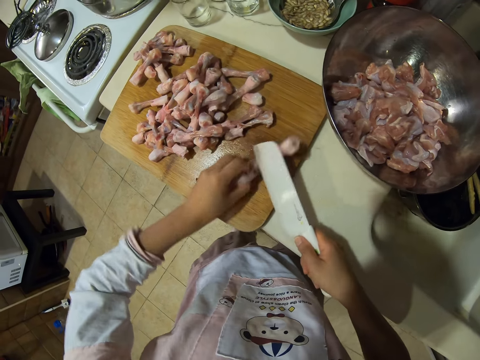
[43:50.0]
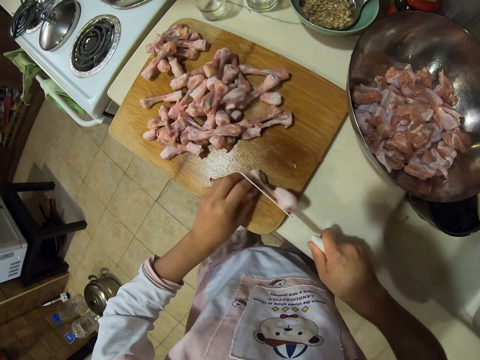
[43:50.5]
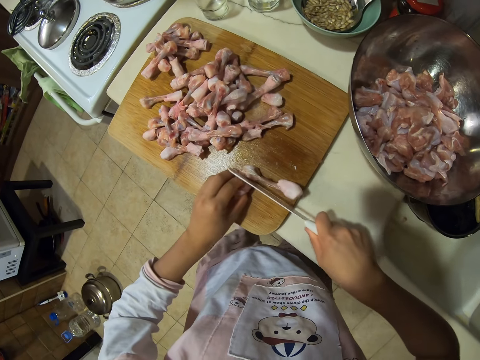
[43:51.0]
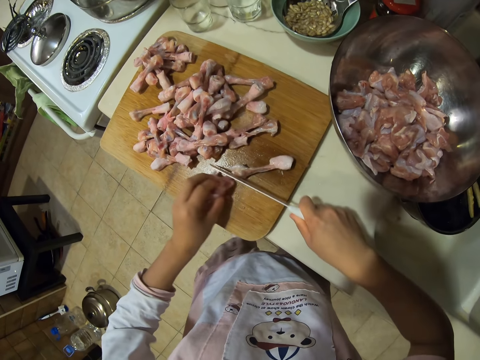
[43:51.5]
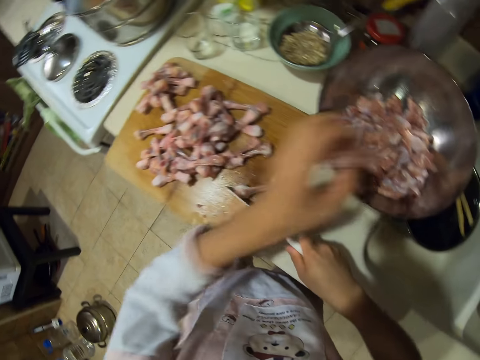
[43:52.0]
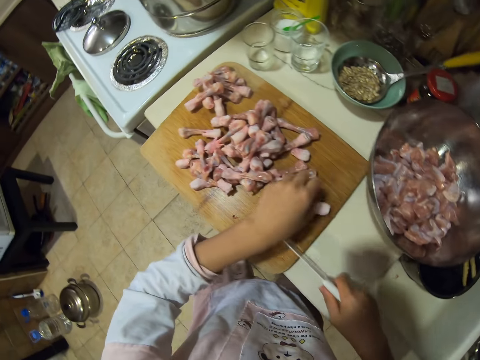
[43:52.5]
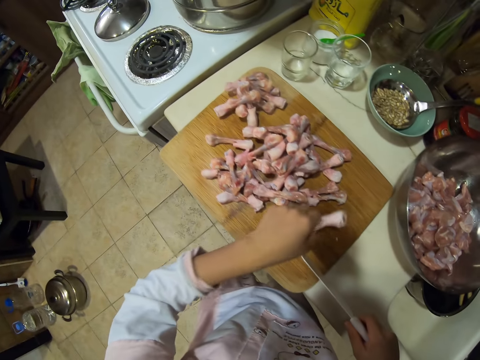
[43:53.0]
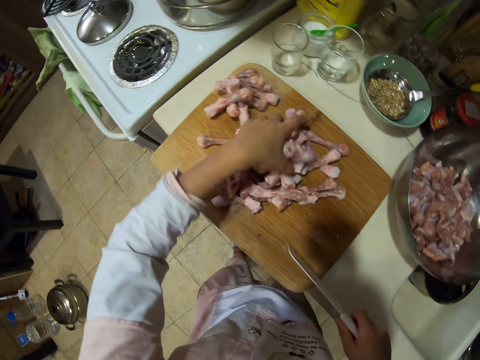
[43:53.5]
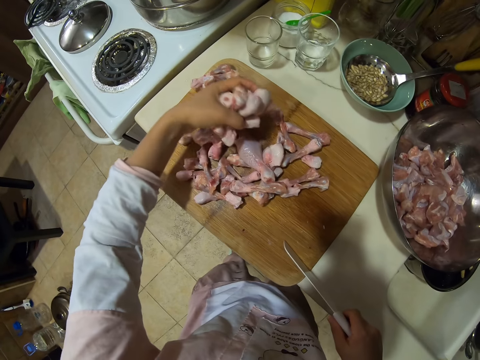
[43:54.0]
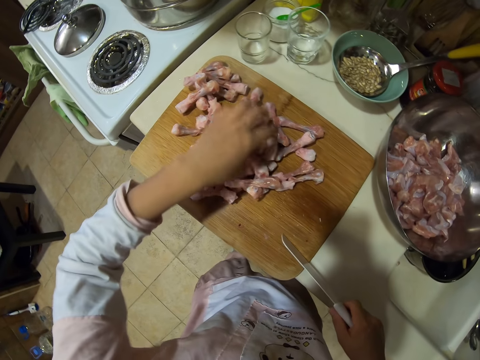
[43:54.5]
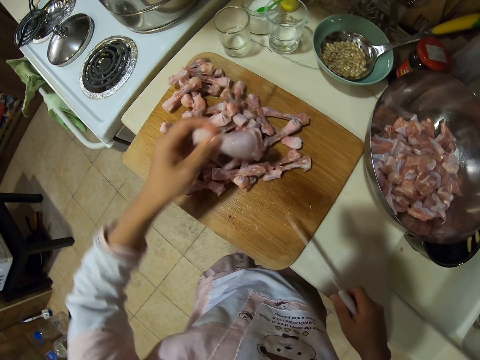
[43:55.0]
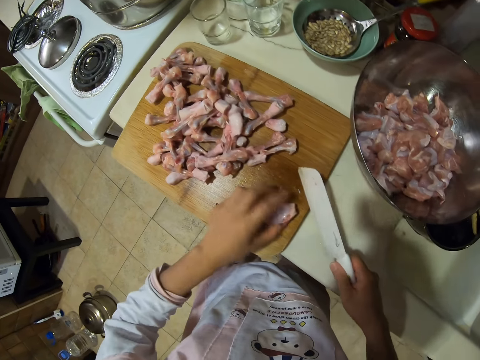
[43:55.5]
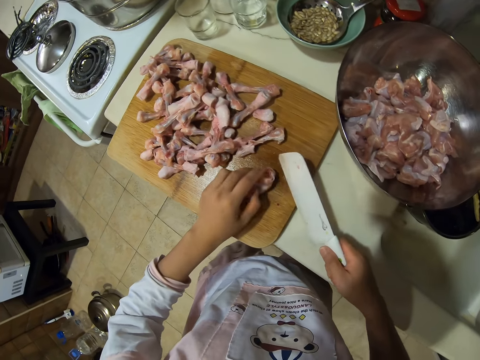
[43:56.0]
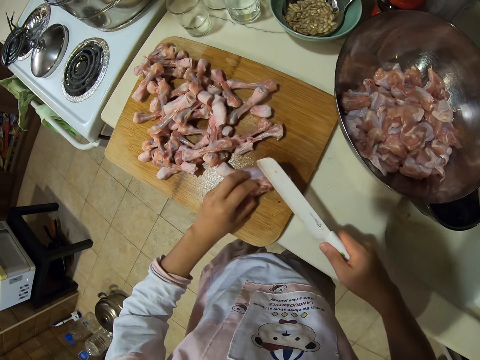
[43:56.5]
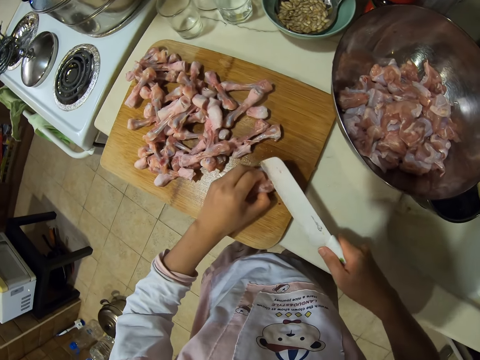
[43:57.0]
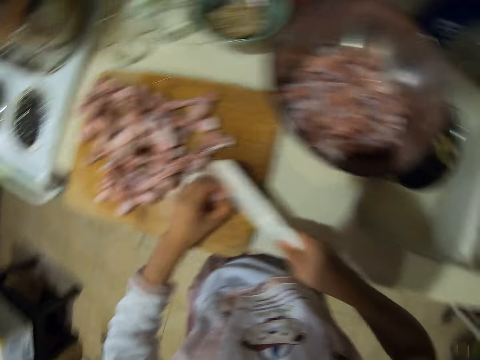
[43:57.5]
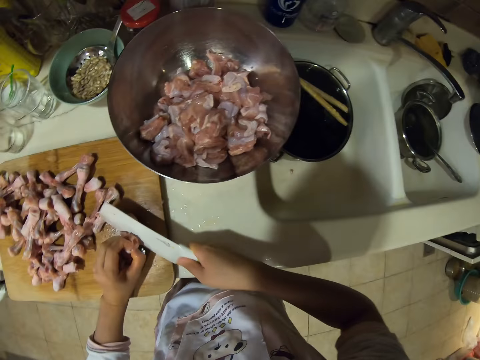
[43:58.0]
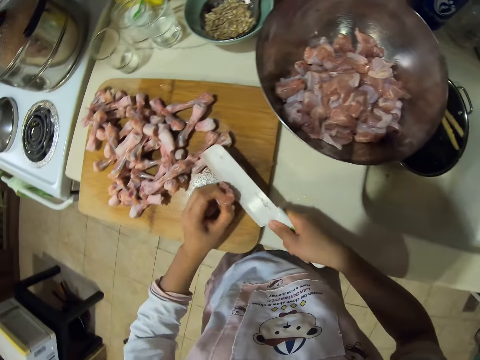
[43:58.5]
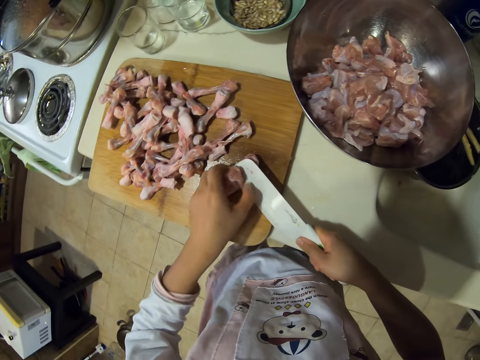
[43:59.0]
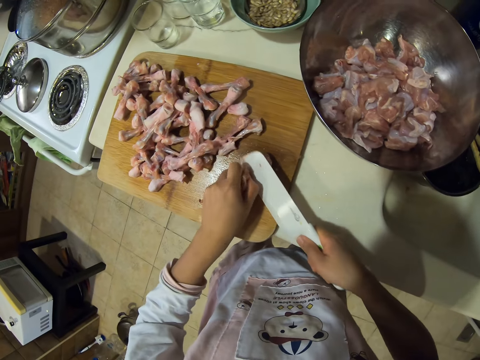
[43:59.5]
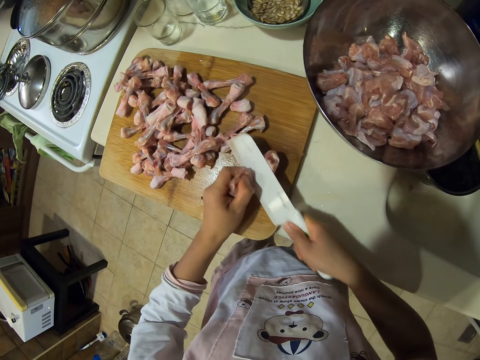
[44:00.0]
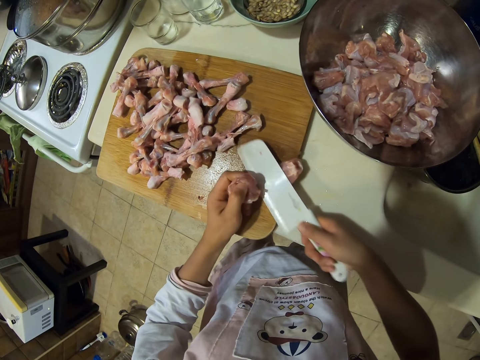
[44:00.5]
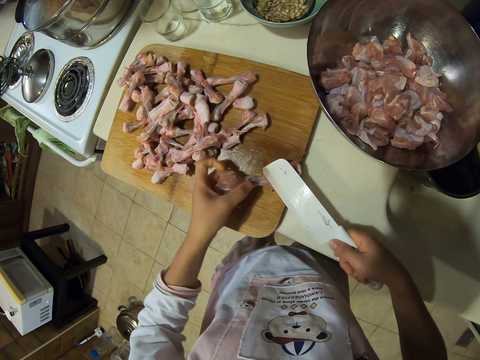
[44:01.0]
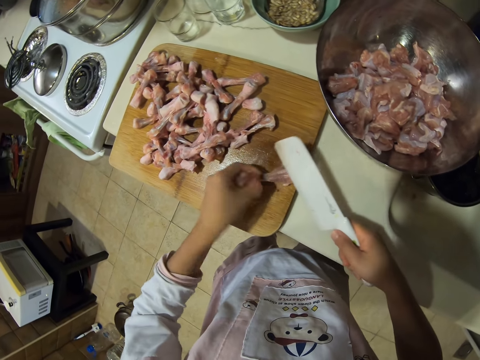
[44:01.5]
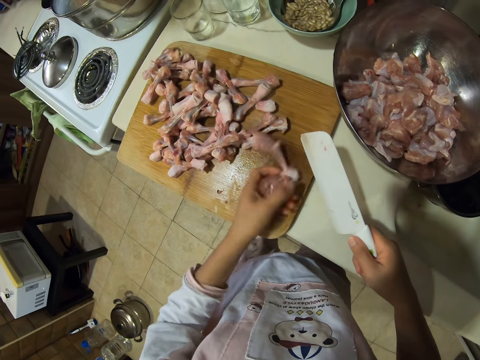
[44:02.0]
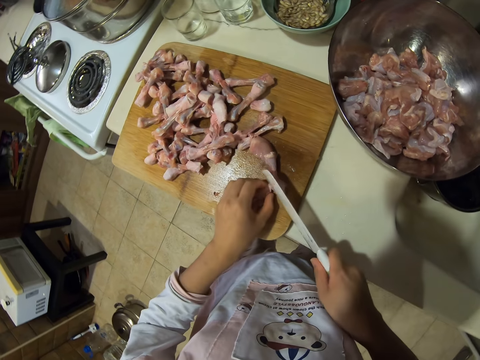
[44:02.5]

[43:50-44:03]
The camera wearer puts the chicken drumstick meat in the bowl or plate. They put the meat on the others. They pick up the pieces of meat. They chop the chicken drumstick meat. They look around the kitchen. They cut the meat into pieces.

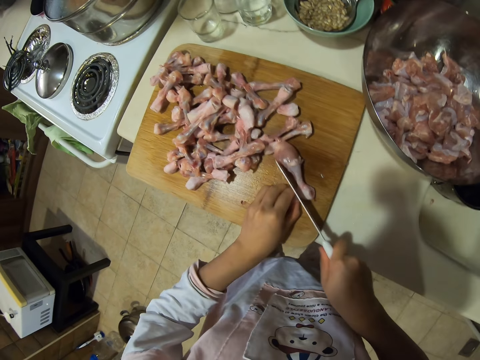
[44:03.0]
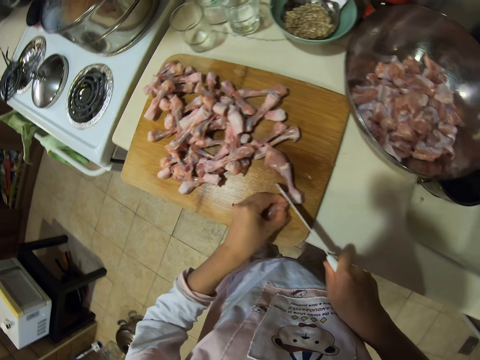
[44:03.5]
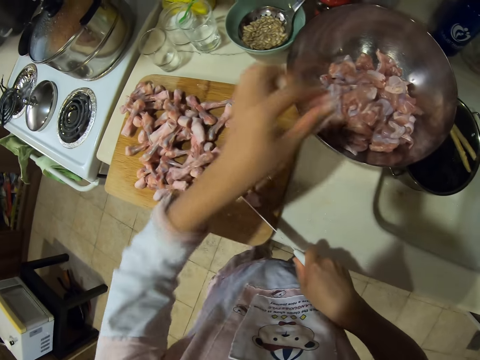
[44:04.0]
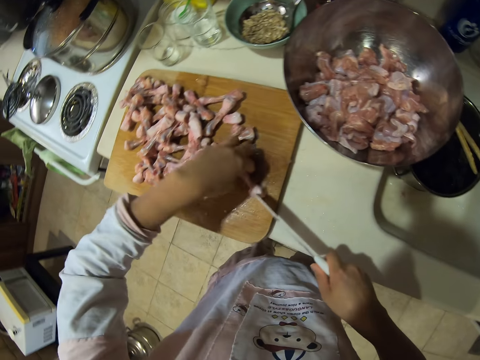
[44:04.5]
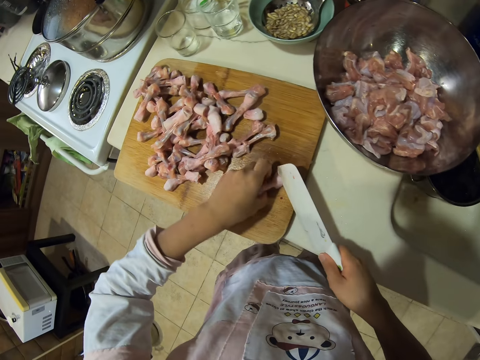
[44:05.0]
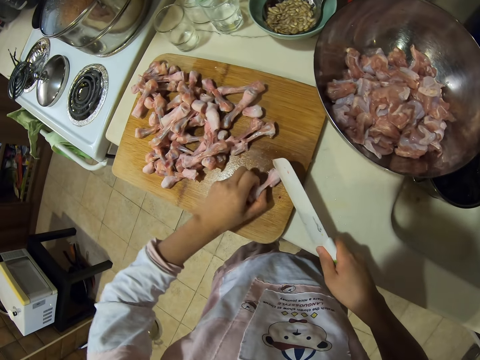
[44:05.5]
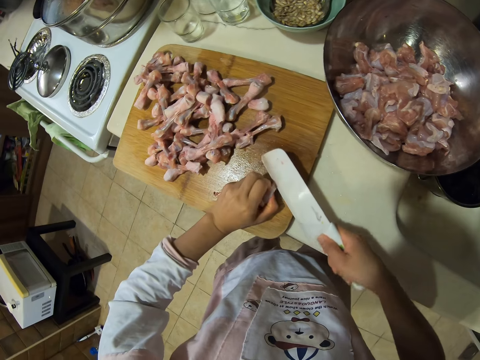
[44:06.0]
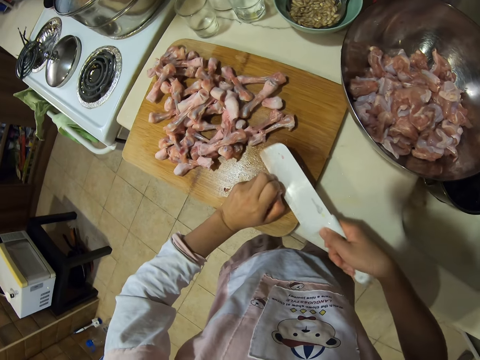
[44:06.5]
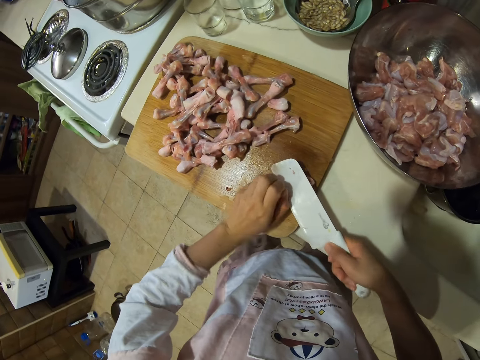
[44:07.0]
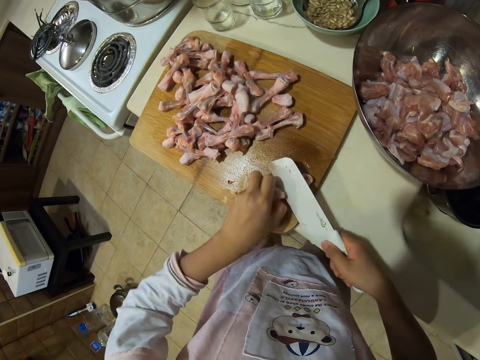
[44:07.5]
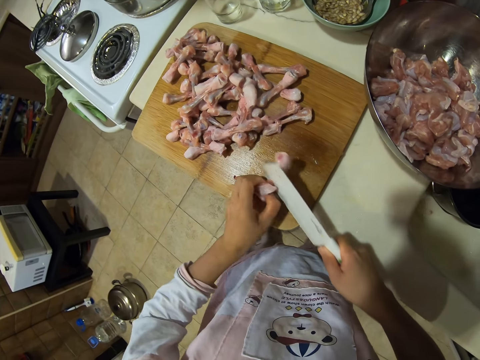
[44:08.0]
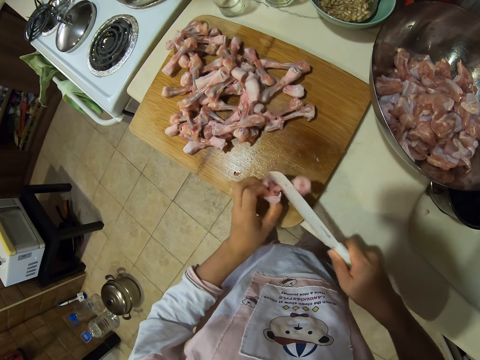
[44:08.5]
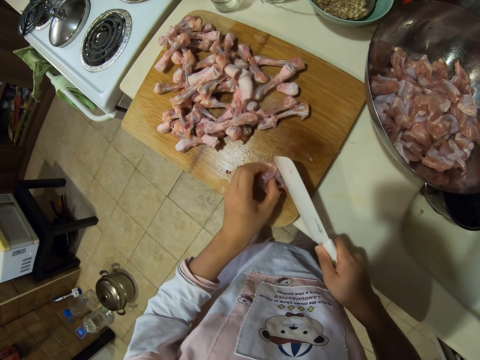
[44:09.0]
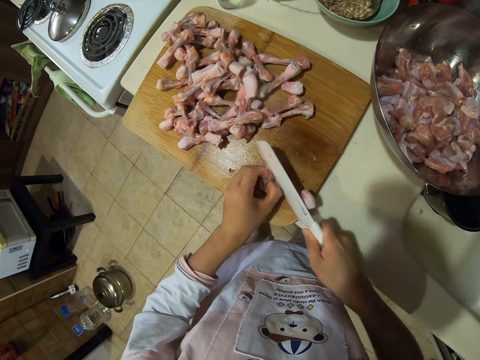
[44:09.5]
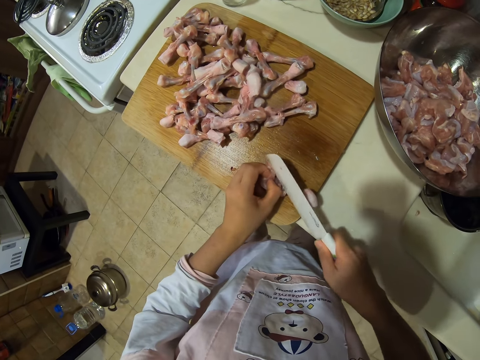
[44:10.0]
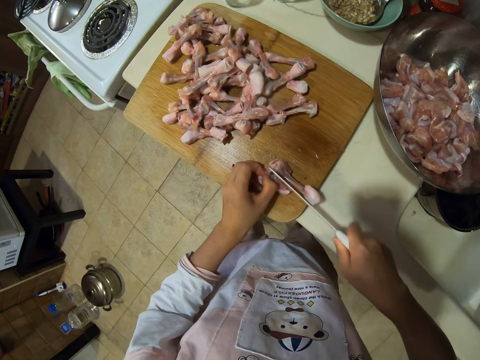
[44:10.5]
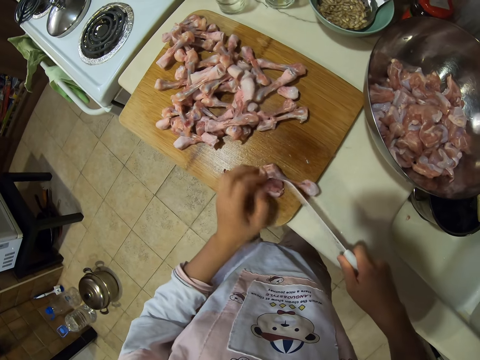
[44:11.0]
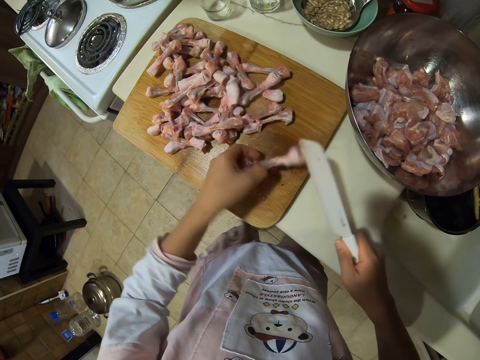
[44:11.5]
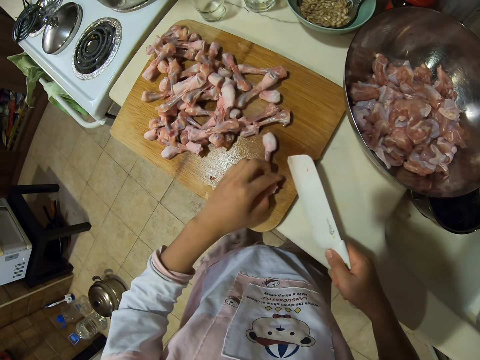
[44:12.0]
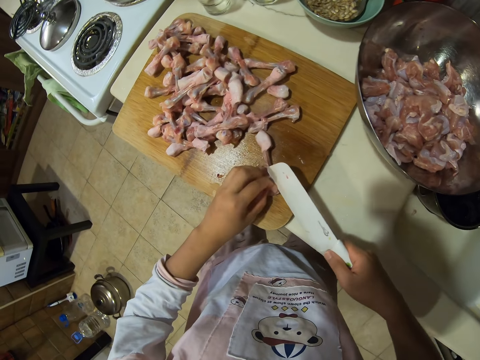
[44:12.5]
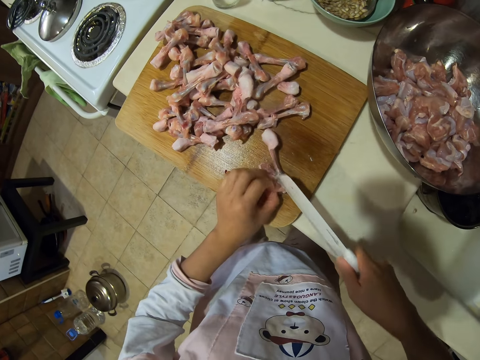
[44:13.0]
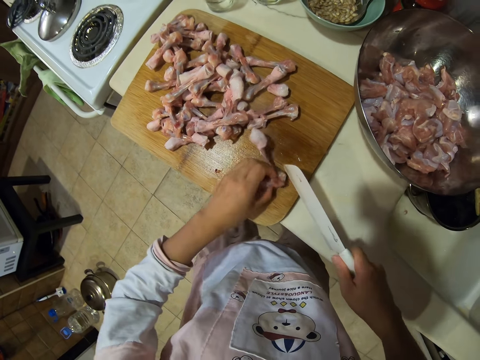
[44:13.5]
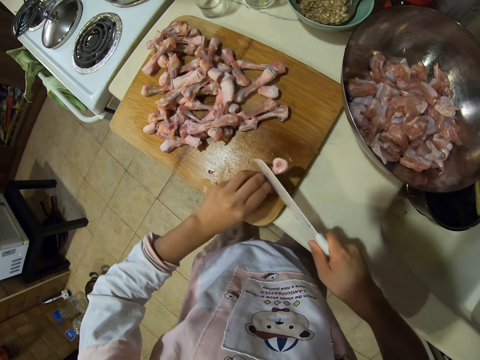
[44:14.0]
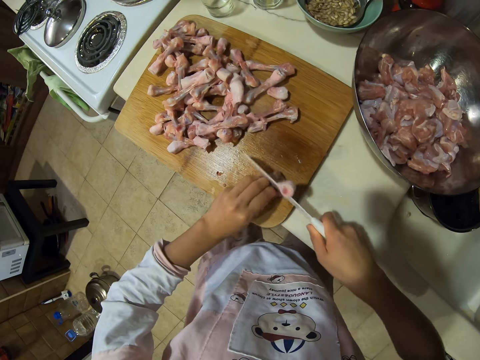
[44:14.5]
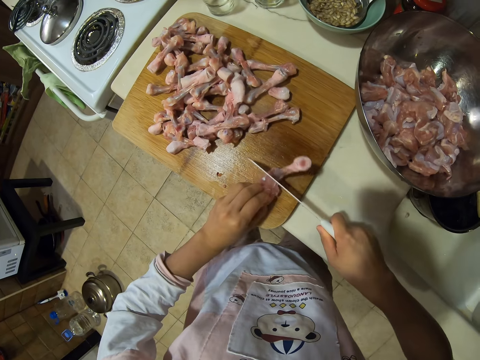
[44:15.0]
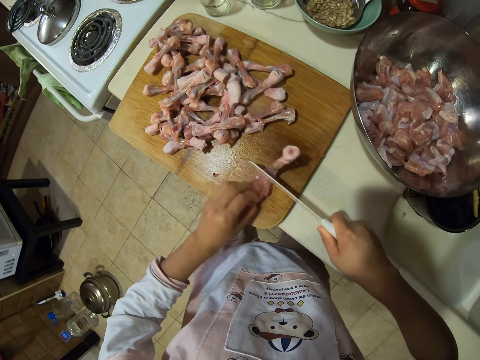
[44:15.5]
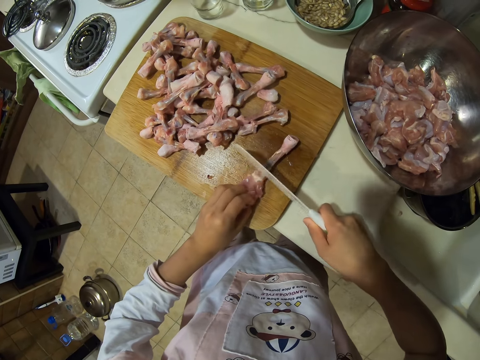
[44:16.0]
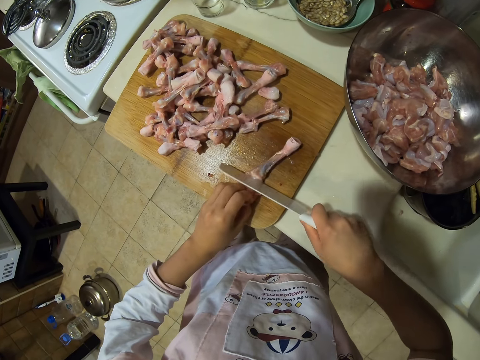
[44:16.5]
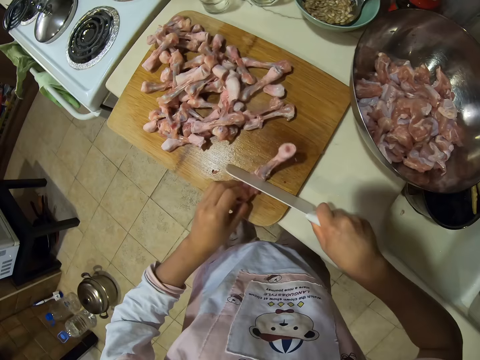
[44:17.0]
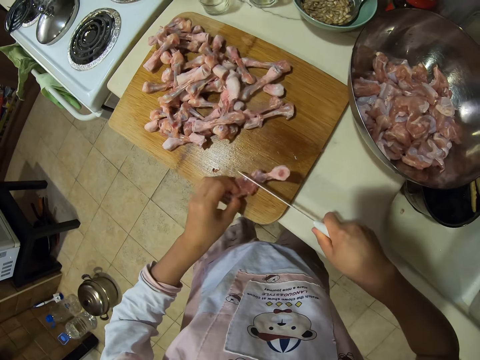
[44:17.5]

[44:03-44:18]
The camera wearer puts the chicken drumstick meat in the bowl or plate. They chop the chicken drumstick meat. They cut the meat into pieces.
